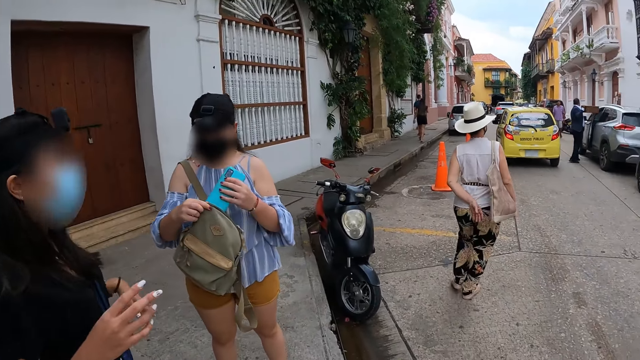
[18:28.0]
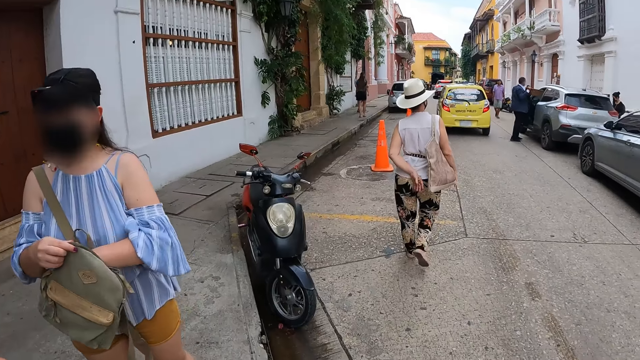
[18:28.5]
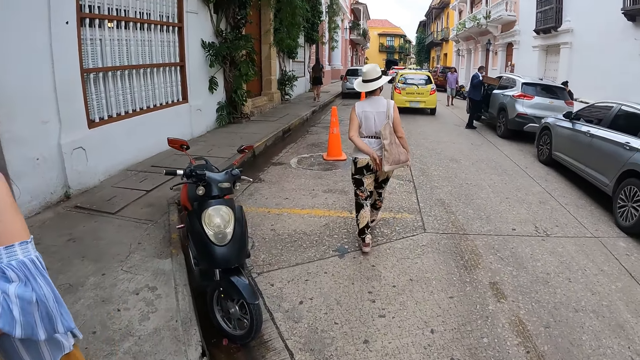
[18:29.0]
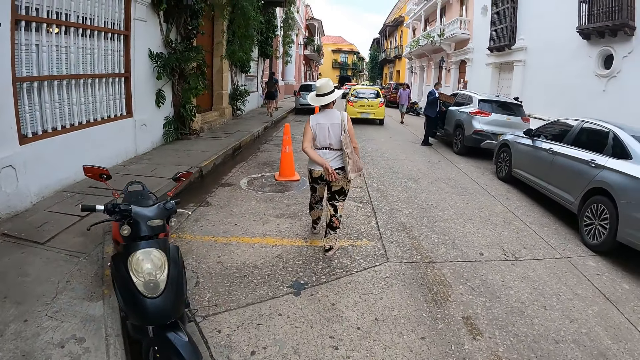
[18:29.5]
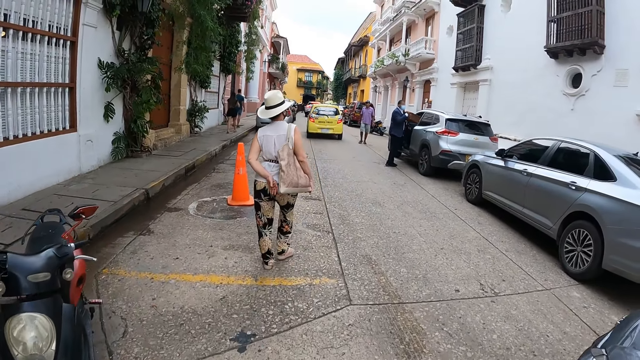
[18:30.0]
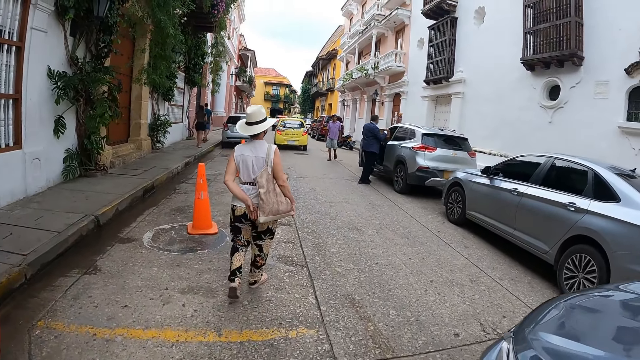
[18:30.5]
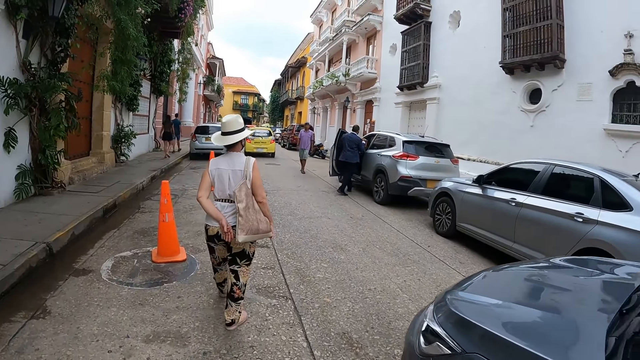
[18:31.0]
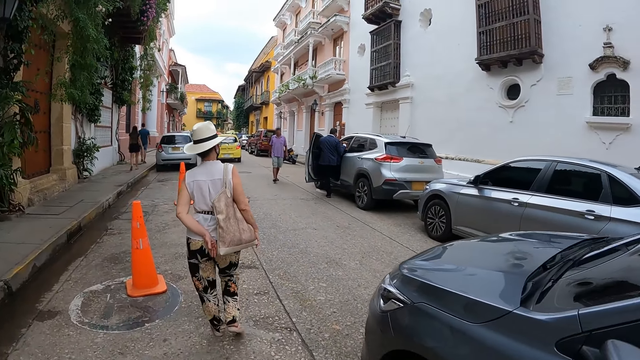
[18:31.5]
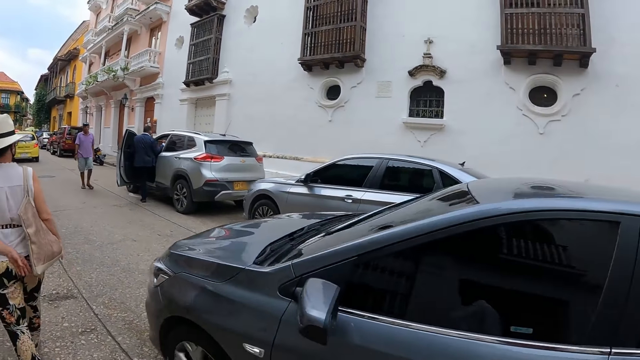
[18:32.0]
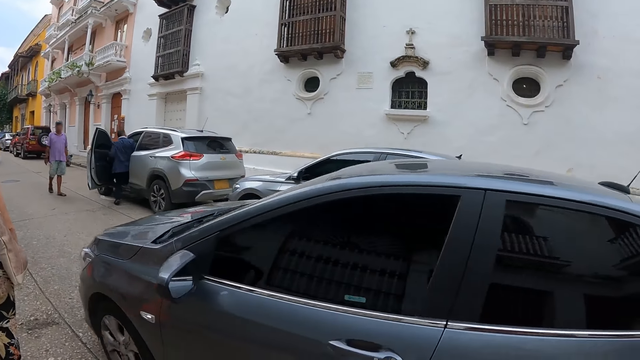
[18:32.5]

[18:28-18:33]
The camera wearer walks around.

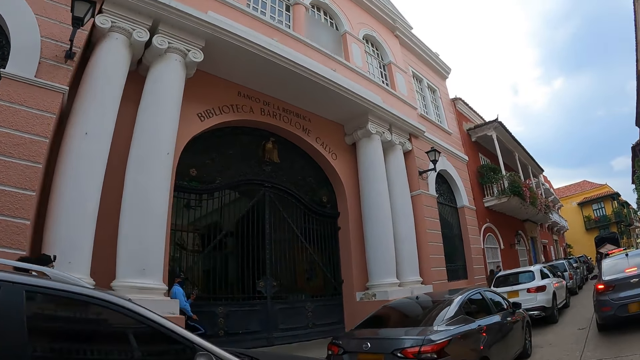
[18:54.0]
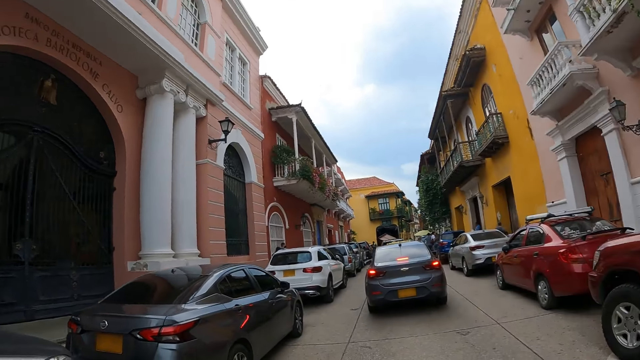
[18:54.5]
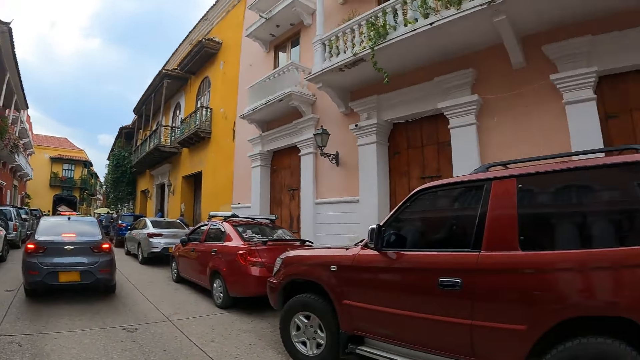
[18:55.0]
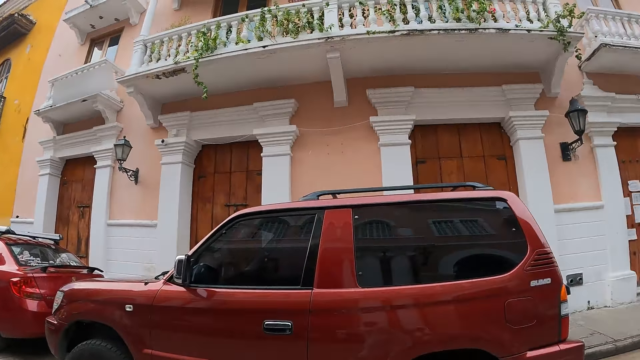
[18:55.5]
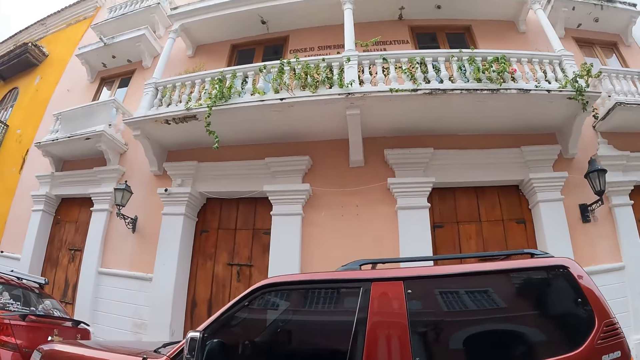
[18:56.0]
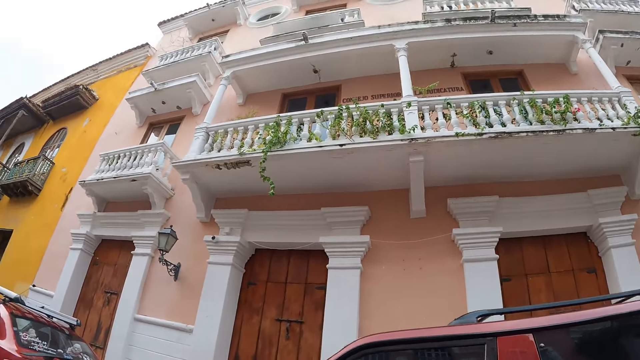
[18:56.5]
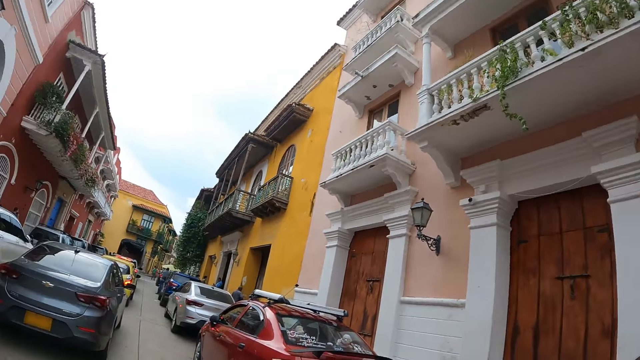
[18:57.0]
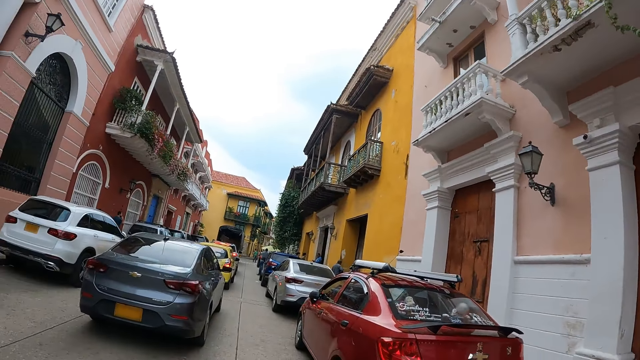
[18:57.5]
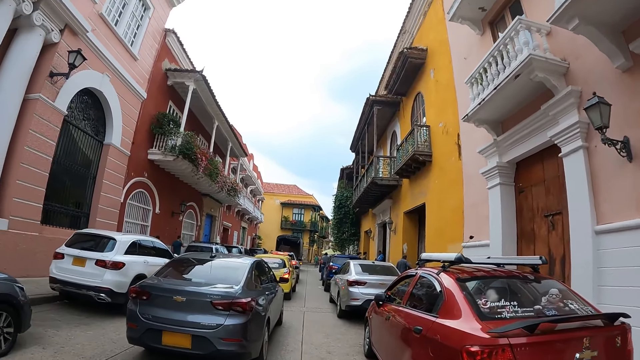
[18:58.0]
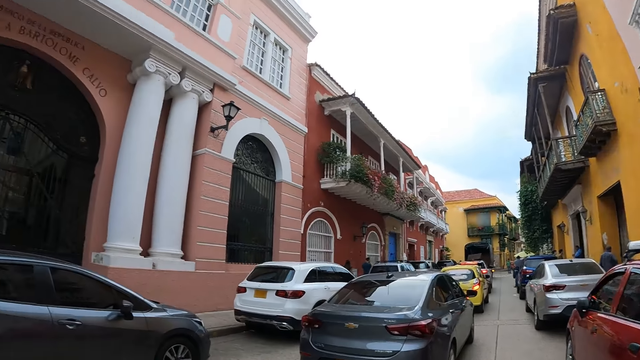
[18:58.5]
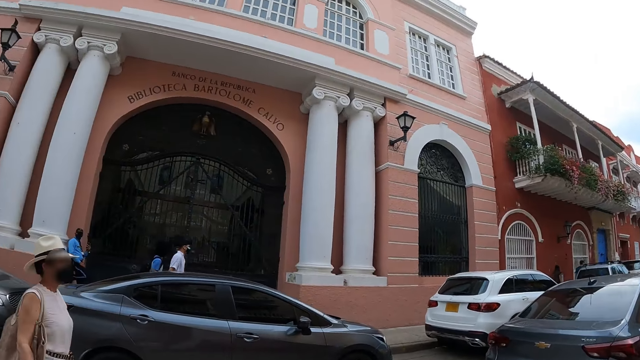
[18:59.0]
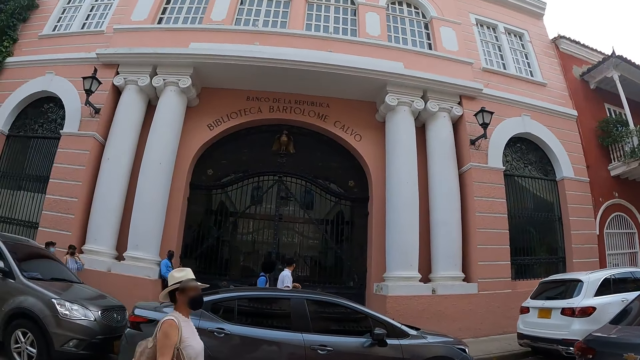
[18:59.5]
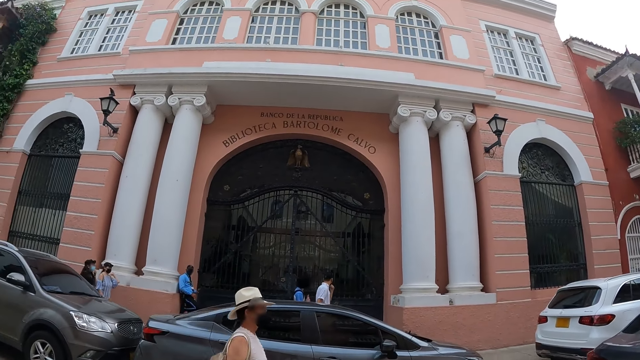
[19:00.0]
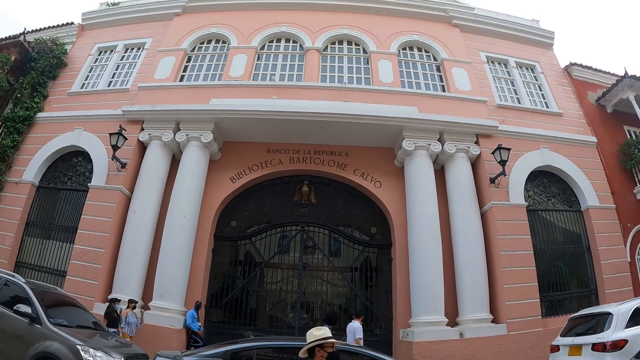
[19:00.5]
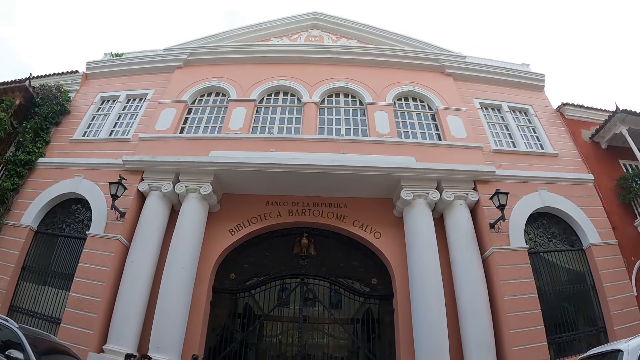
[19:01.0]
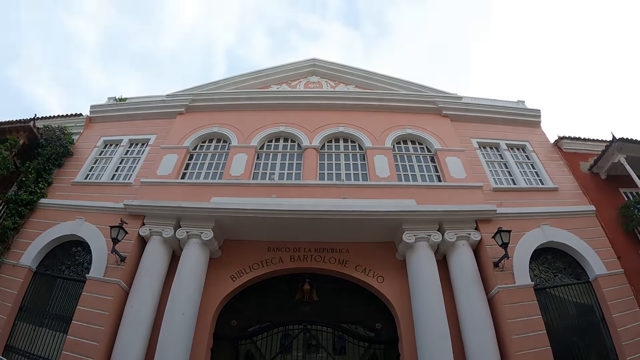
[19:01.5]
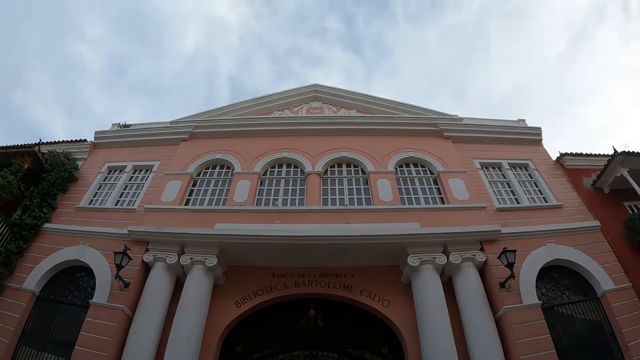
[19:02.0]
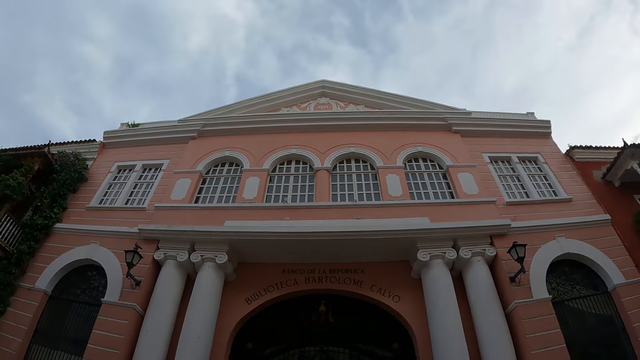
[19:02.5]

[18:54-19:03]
The camera wearer looks around. They walk around.

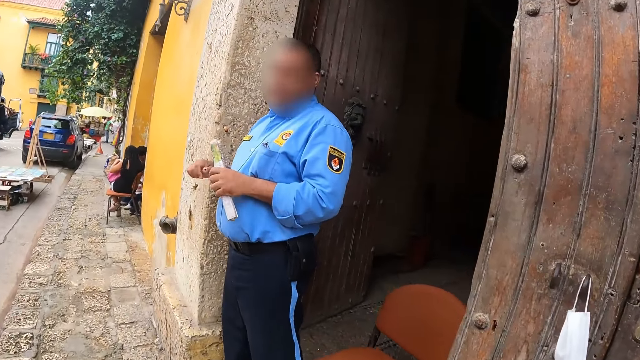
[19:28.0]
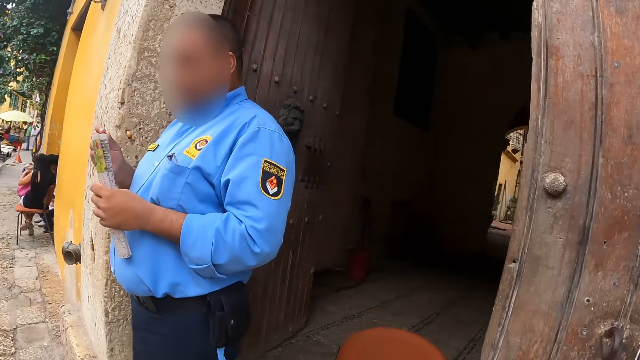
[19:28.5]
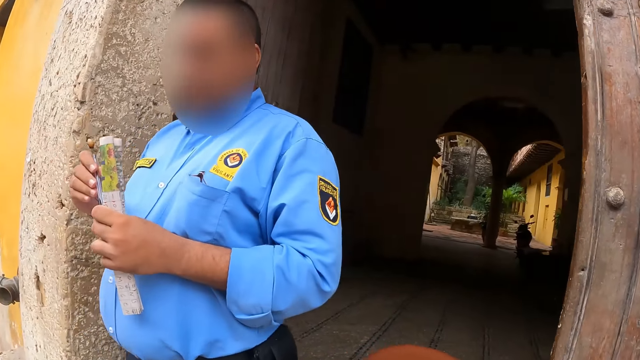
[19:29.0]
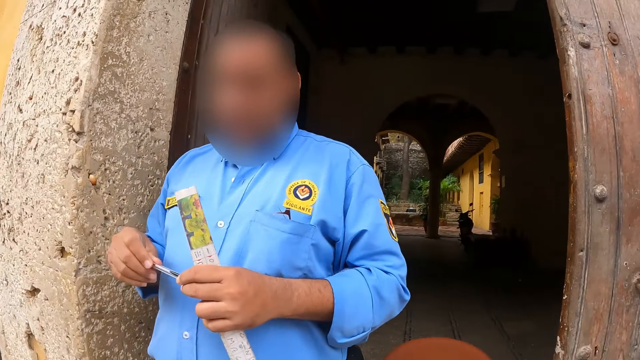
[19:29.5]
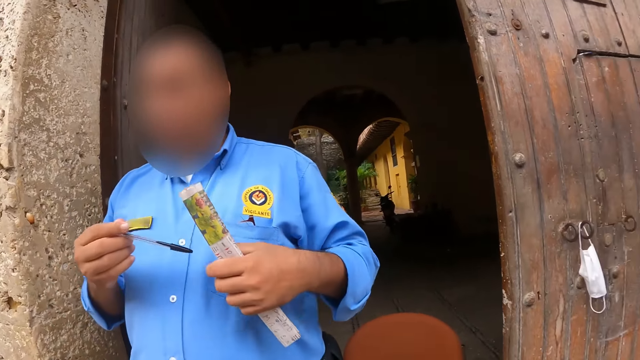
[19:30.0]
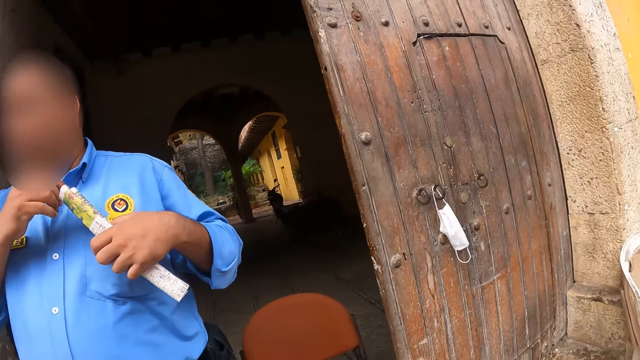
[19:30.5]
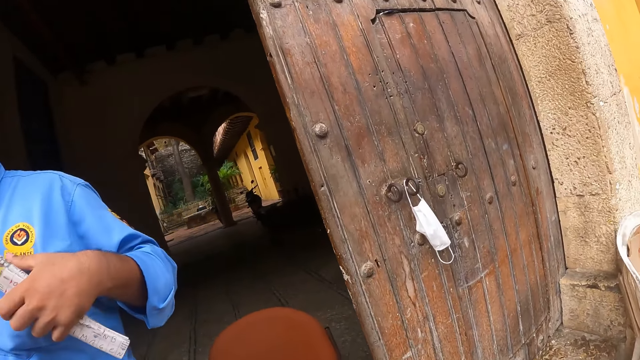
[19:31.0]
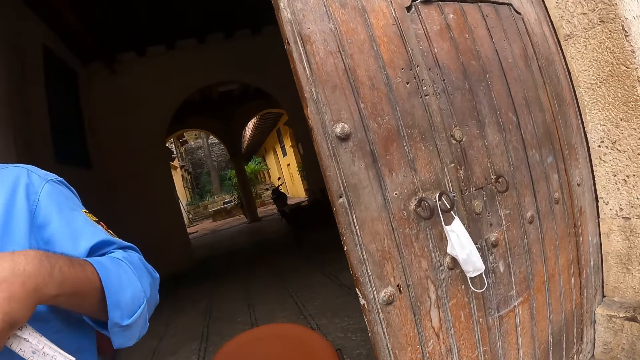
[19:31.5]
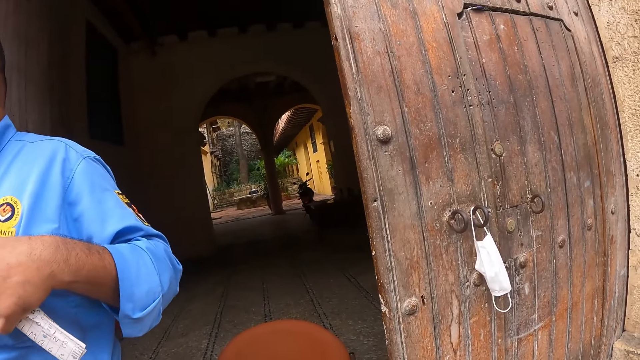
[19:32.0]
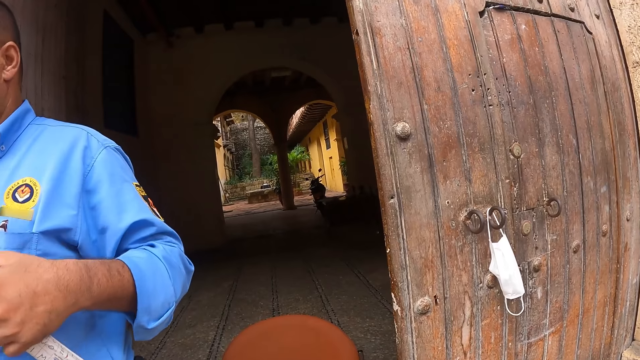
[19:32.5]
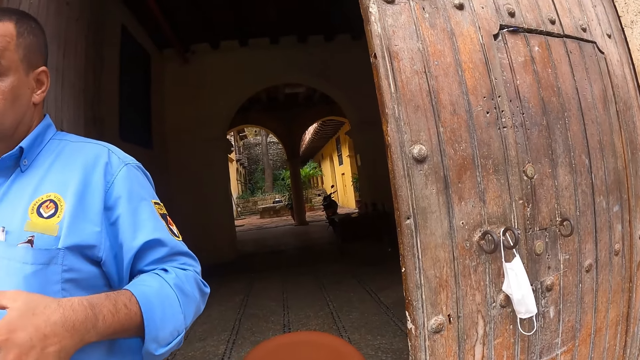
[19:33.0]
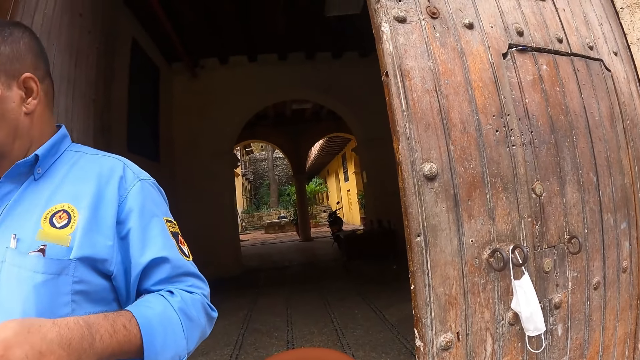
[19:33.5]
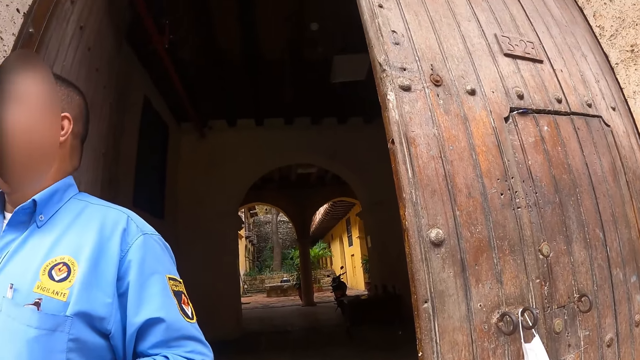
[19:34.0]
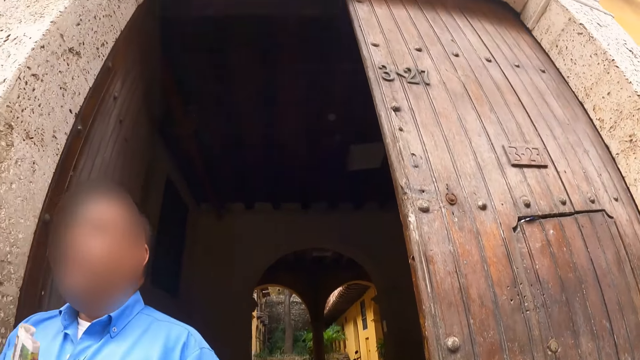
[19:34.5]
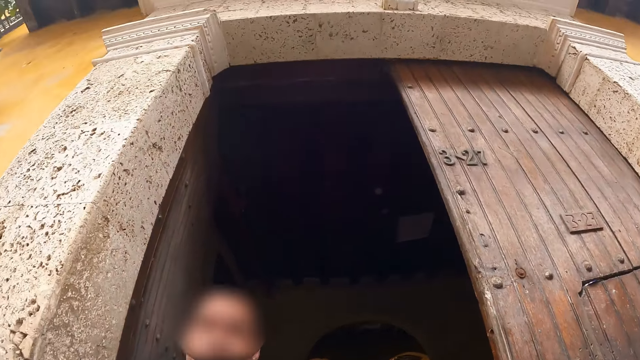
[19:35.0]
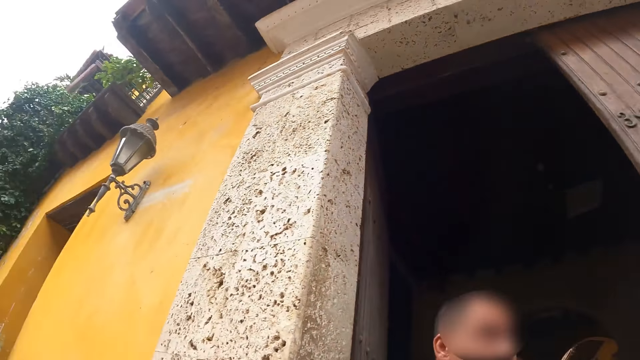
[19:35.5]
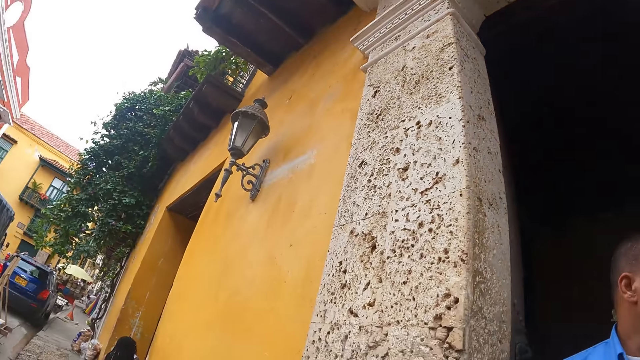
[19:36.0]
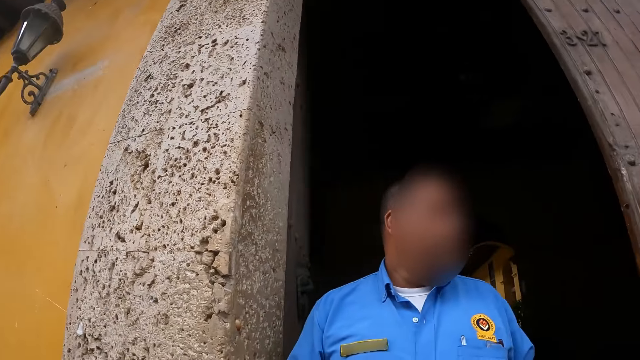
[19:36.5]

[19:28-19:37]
The camera wearer converses at the gate entrance.
